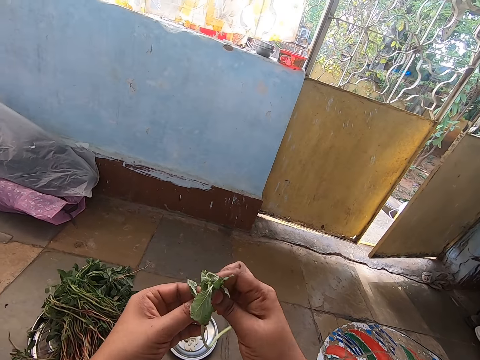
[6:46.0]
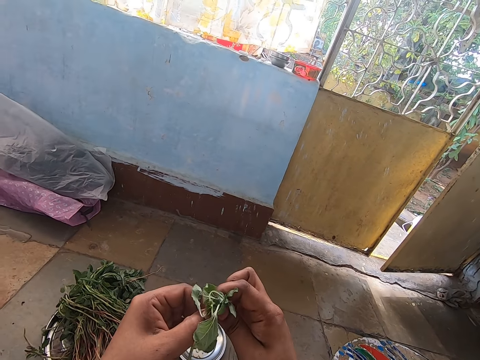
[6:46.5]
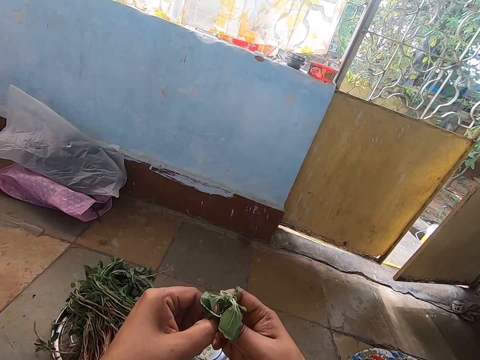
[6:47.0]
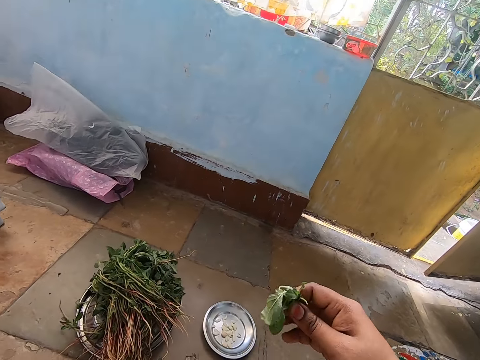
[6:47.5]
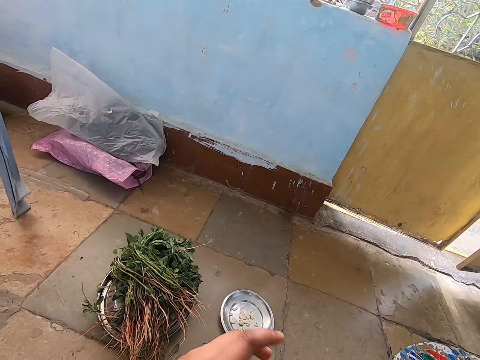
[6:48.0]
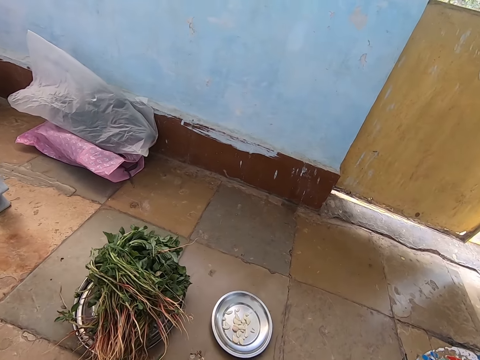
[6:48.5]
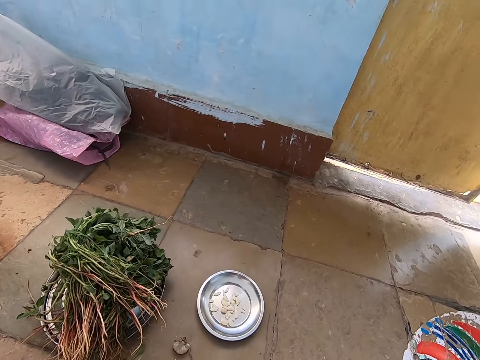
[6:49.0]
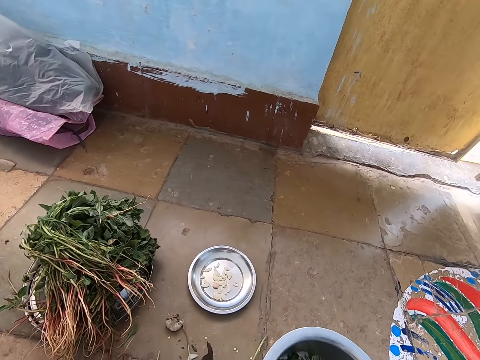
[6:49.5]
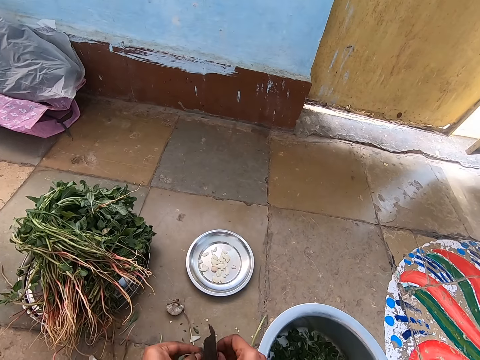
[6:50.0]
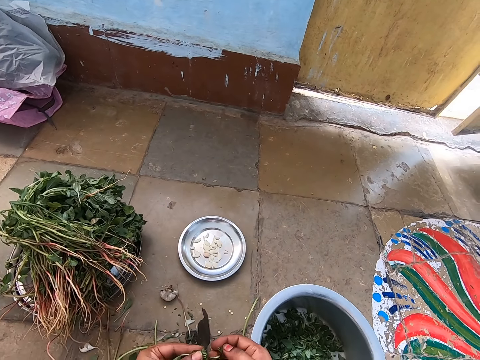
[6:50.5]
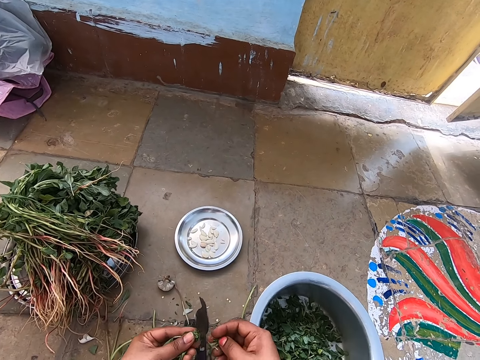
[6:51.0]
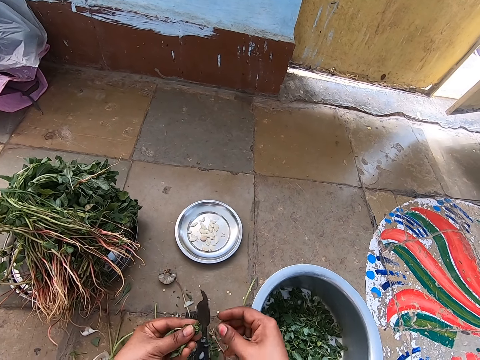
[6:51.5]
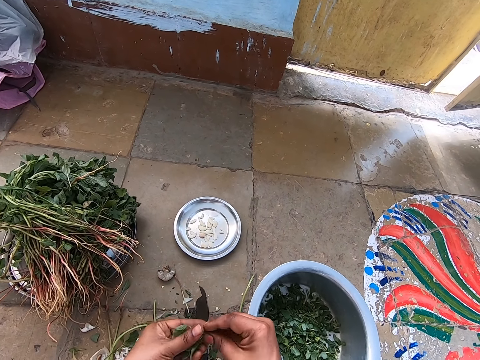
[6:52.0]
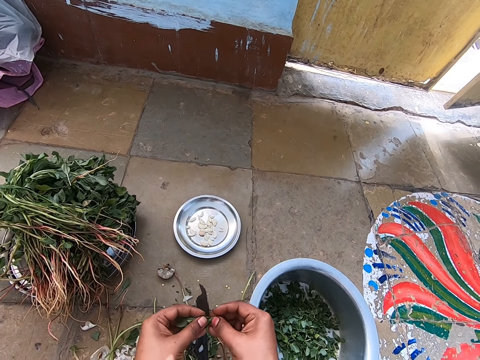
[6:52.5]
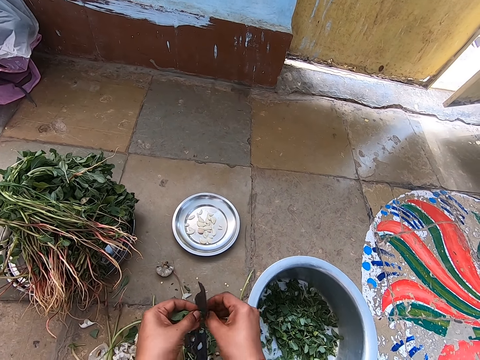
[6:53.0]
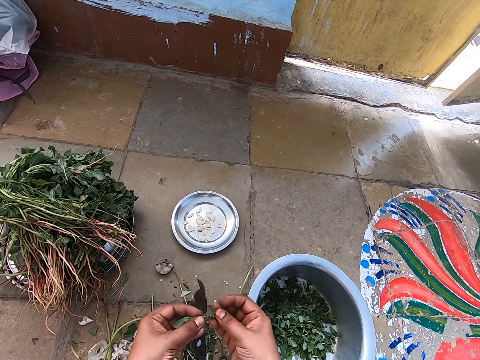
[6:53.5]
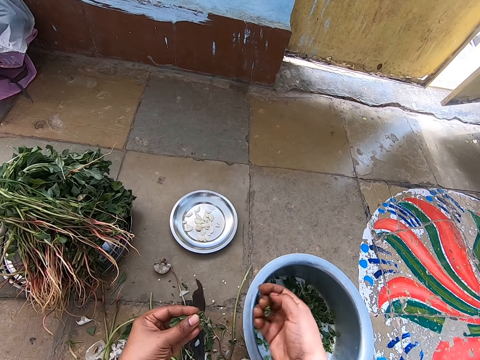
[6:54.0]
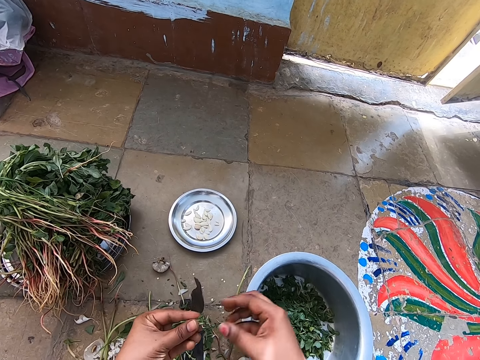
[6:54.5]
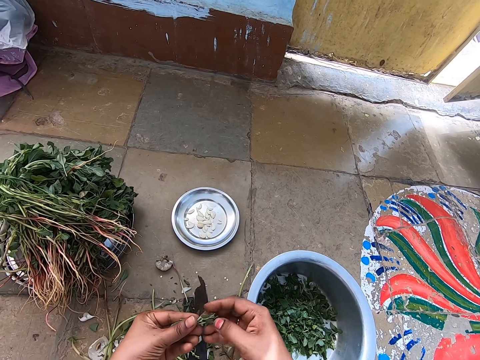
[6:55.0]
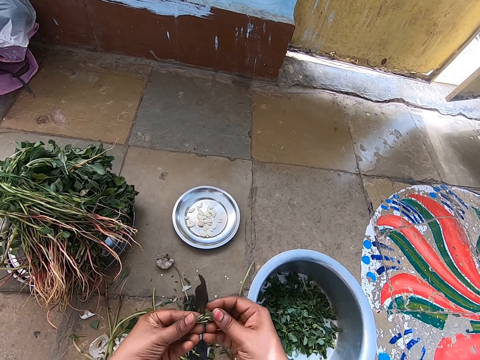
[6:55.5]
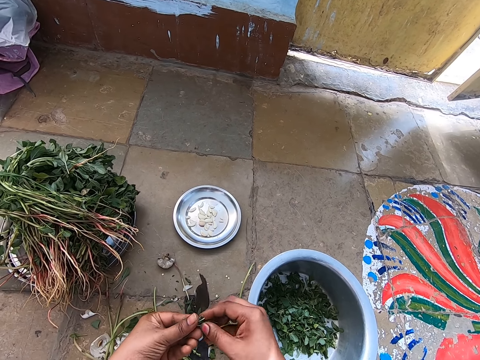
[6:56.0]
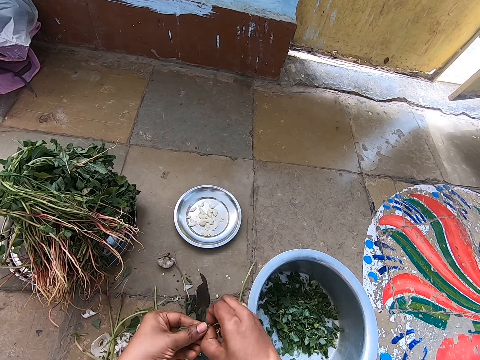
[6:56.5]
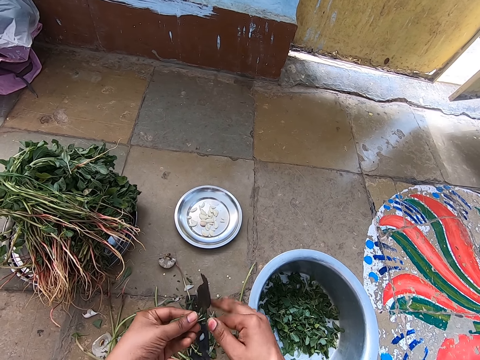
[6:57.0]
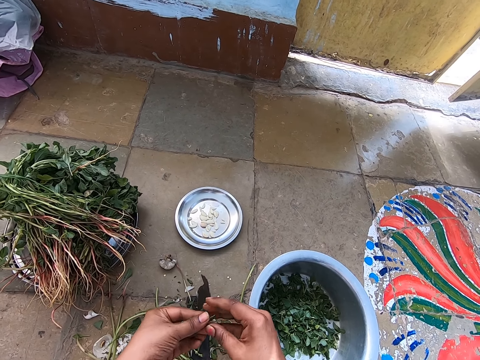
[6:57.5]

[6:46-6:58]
The camera wearer plucks a leaf from the leaf stick with her right hand. She drops the leaf stick on the floor with her left hand. She holds the leaves with both hands. She cuts the leaves with the leaf cutter on the floor with both hands. She pours some stem on the floor with her right hand. She holds the leaves with both hands. She cuts the leaves with the leaf cutter on the floor with both hands. She puts the leaves in the bowl with her right hand. She plucks the vegetable leaves. She removes a stem from the leaves with her right hand.

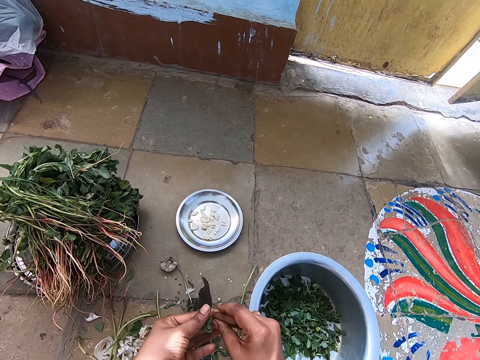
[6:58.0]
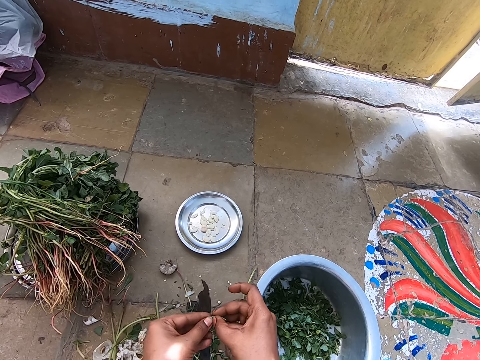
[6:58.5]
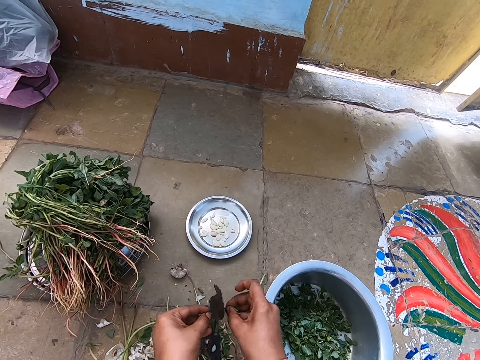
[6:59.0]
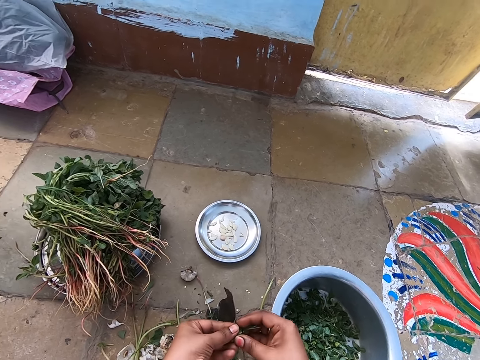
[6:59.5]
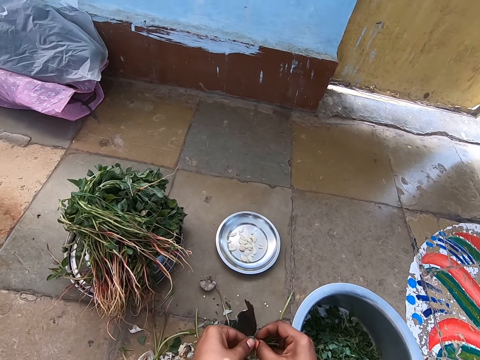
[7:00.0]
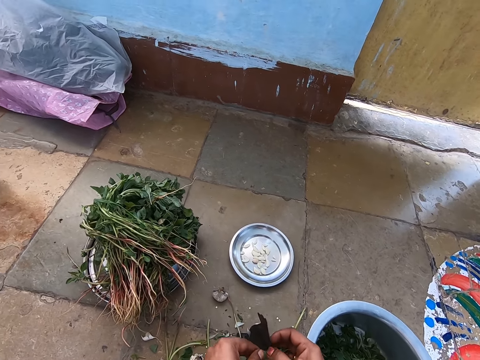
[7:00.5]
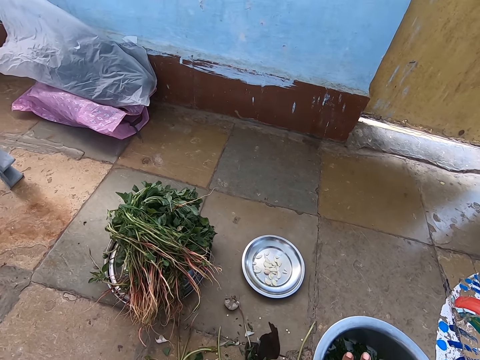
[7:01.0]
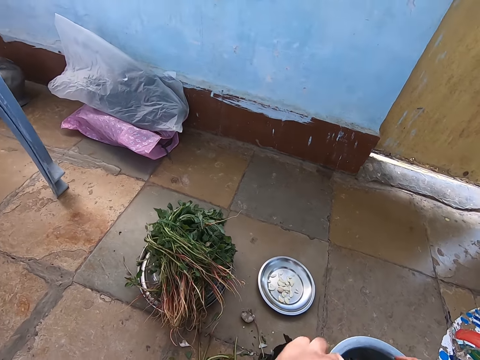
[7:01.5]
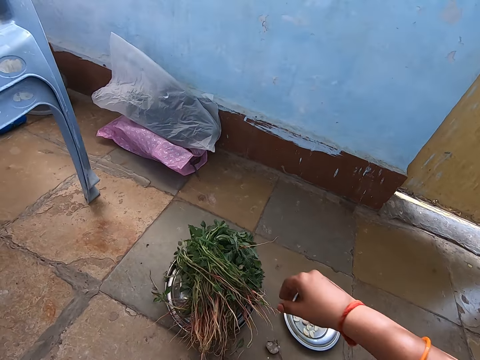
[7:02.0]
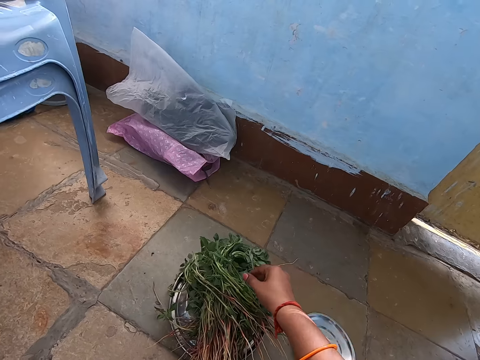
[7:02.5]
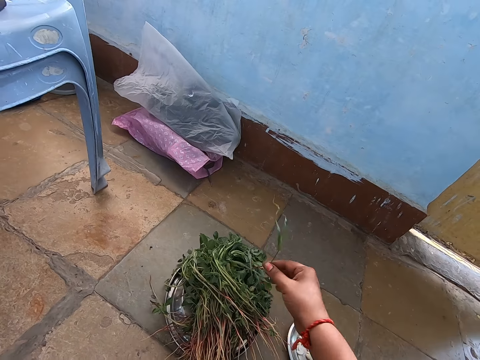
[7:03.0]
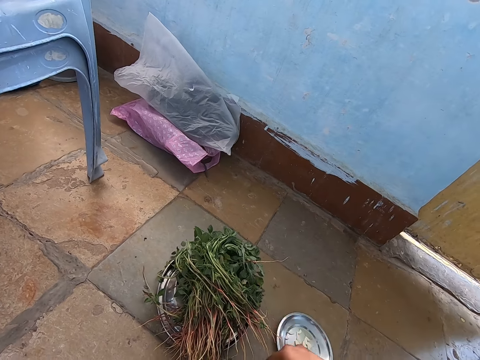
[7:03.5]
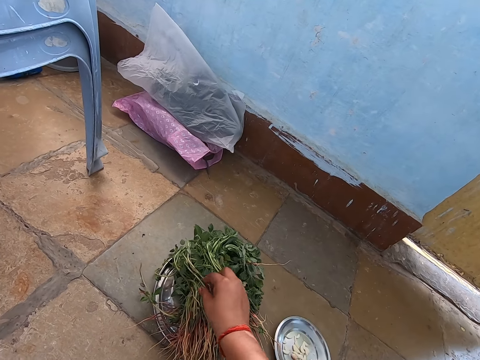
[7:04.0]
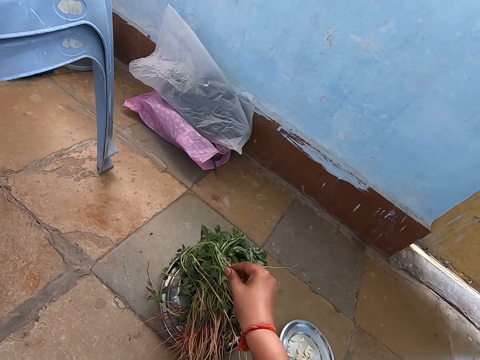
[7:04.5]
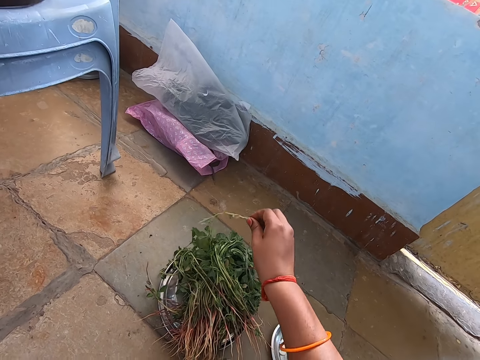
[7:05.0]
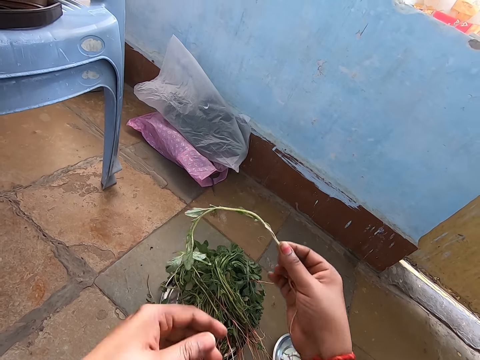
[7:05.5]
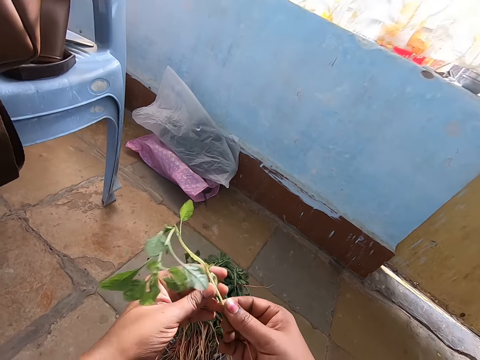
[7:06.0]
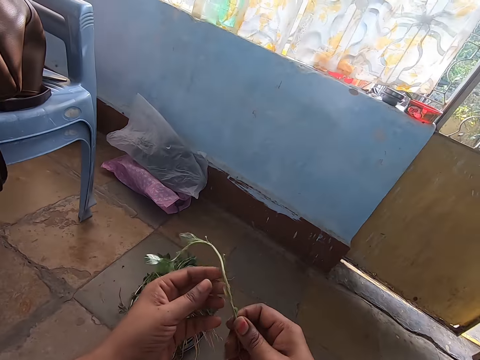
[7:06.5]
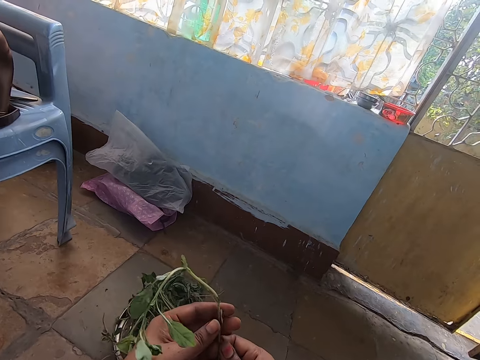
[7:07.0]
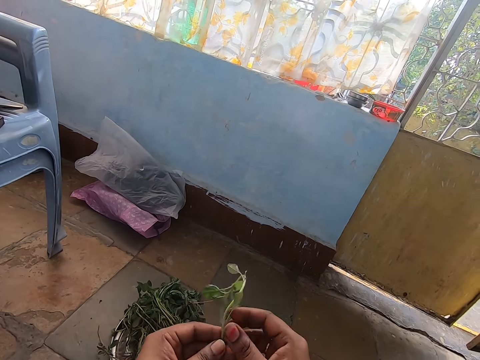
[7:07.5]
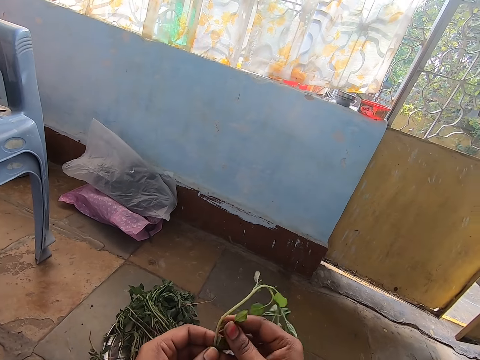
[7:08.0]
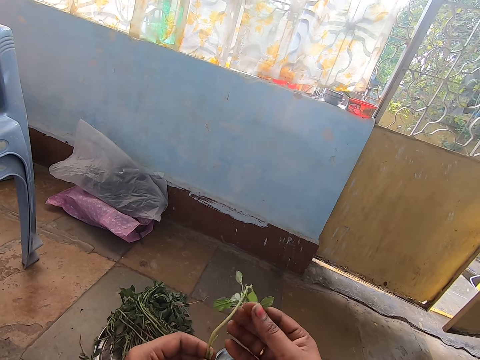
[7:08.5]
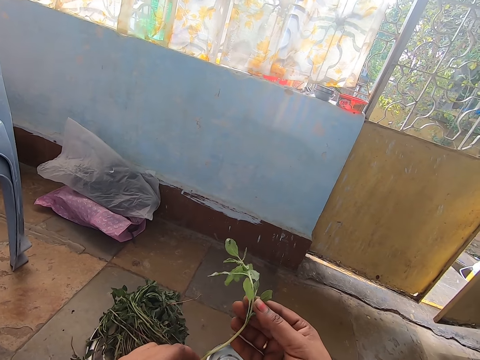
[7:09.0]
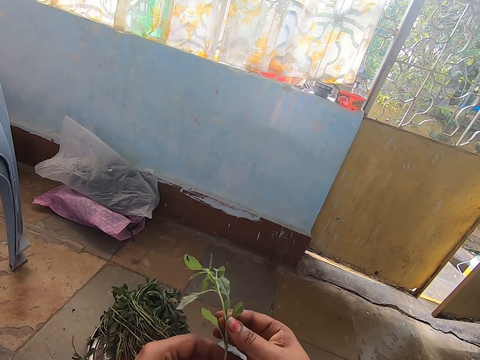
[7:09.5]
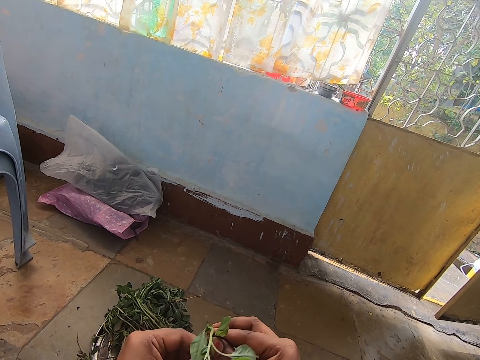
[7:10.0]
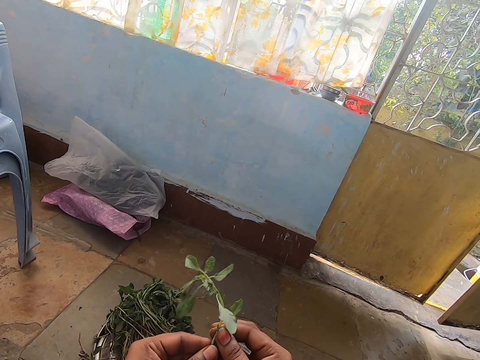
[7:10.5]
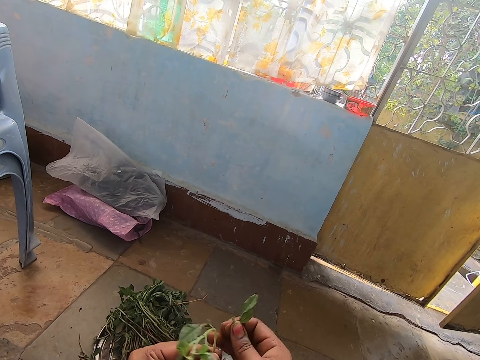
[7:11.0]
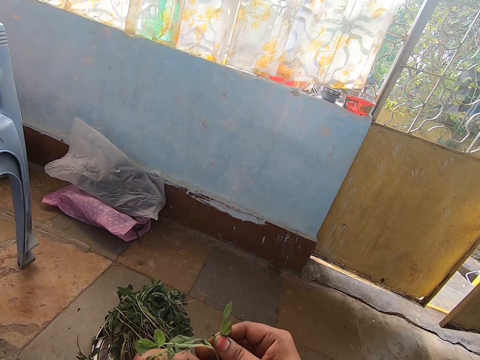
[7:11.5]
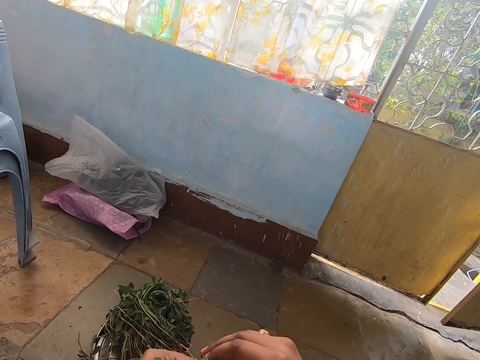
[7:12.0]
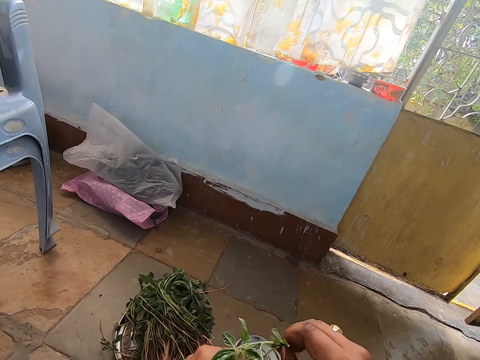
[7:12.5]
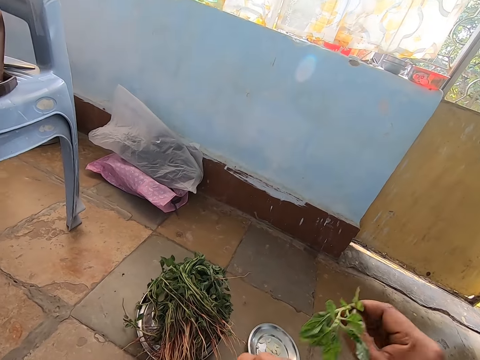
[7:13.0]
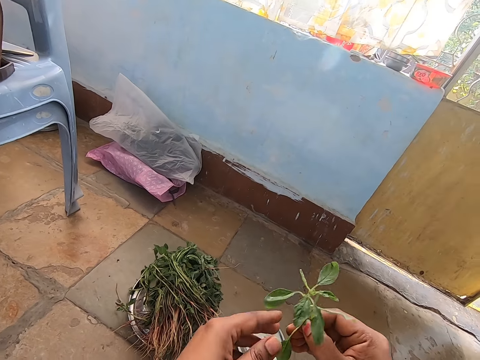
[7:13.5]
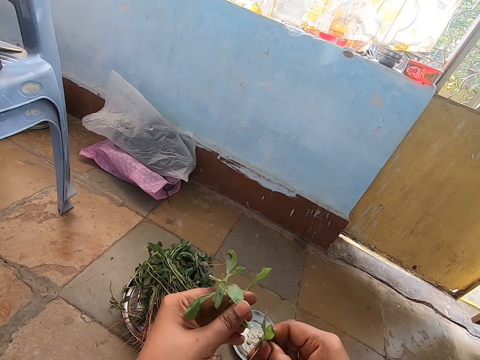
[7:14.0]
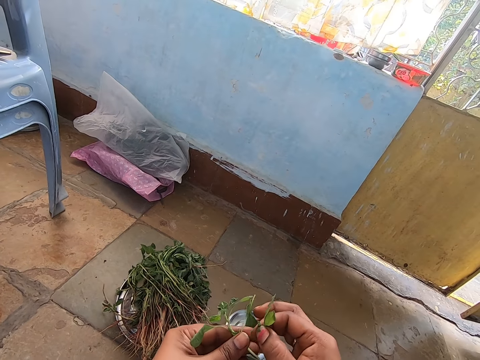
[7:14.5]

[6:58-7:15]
The camera wearer cuts the leaves with the leaf cutter on the floor with both hands. She puts the vegetable leaves in a cooking pot. She picks up a grass from the tray on the floor with her right hand. She drops the grass on the floor with her right hand. She picks up a leaf stick from the tray on the floor with her right hand. She holds the leaf stick with both hands. She plucks a leaf from the leaf stick with her right hand. She does it repeatedly.
